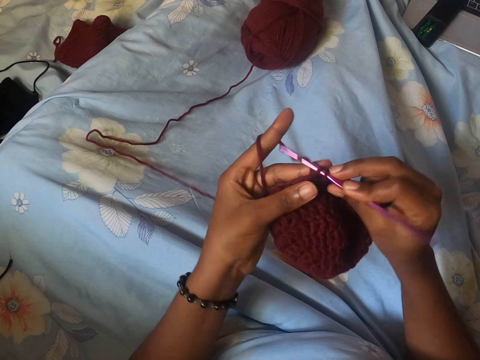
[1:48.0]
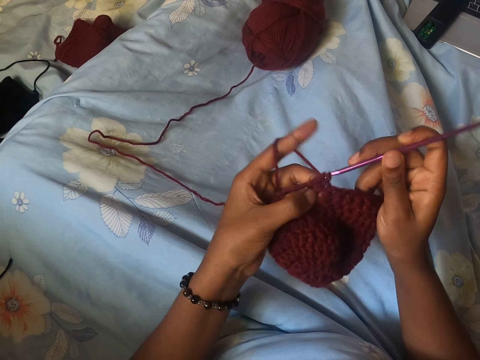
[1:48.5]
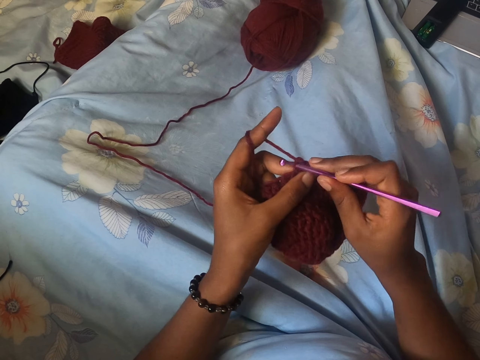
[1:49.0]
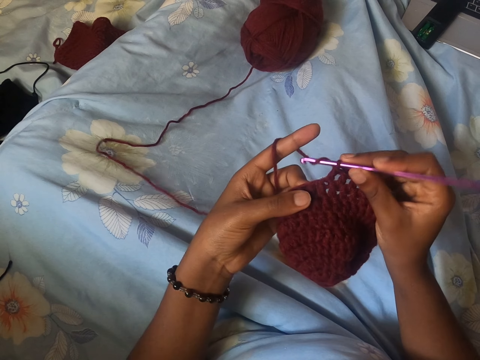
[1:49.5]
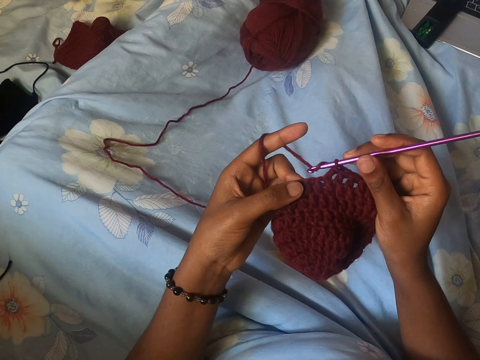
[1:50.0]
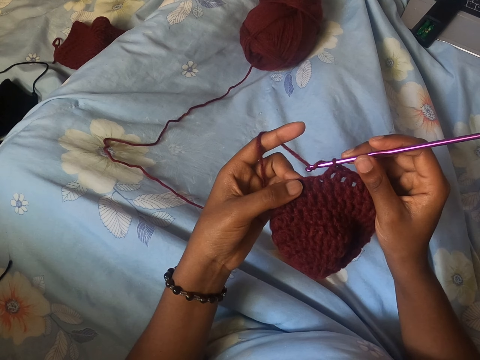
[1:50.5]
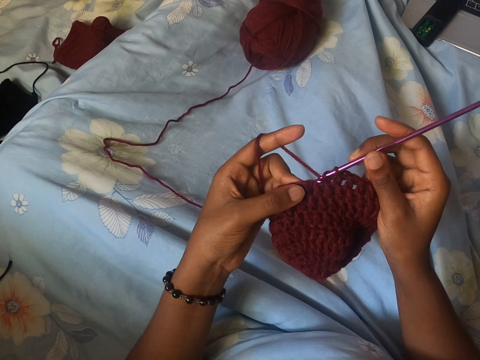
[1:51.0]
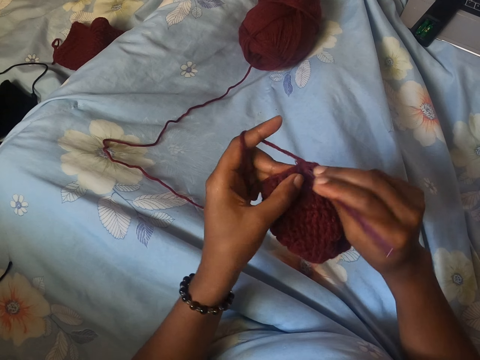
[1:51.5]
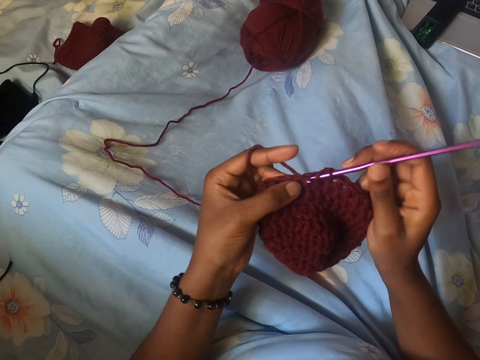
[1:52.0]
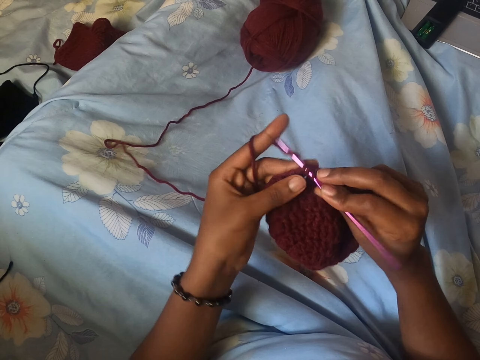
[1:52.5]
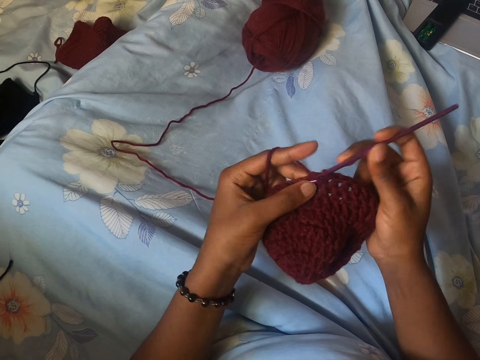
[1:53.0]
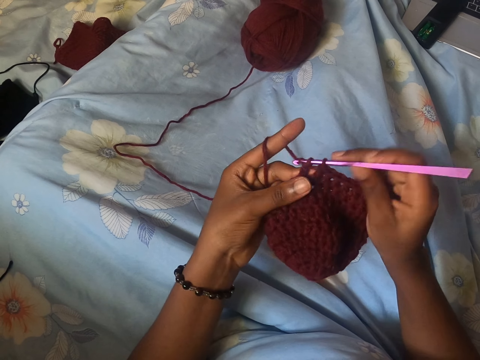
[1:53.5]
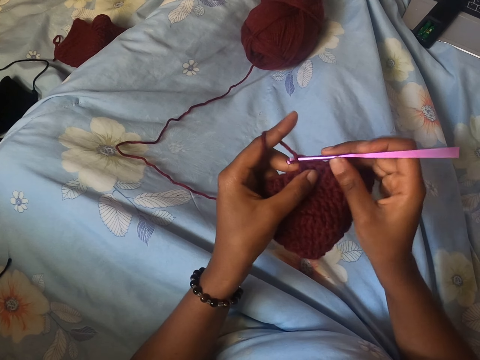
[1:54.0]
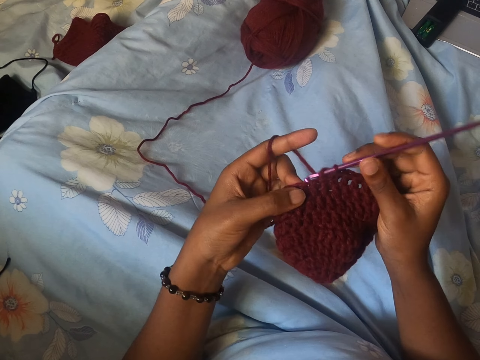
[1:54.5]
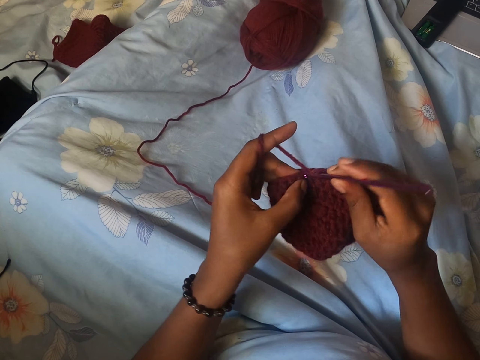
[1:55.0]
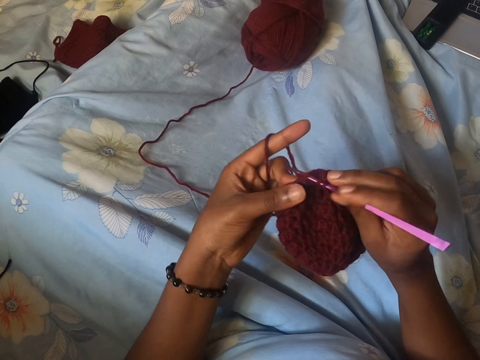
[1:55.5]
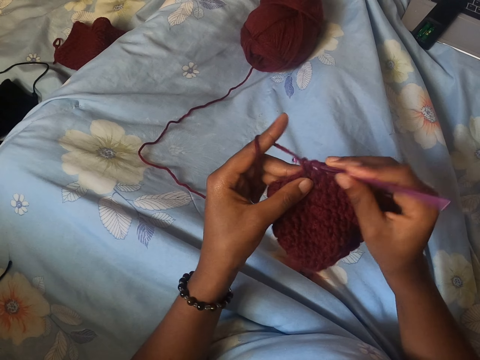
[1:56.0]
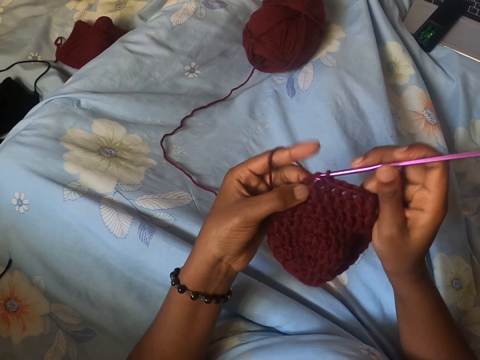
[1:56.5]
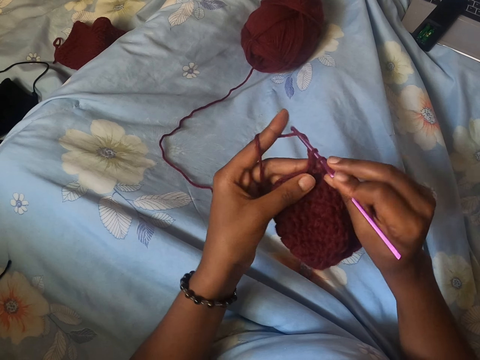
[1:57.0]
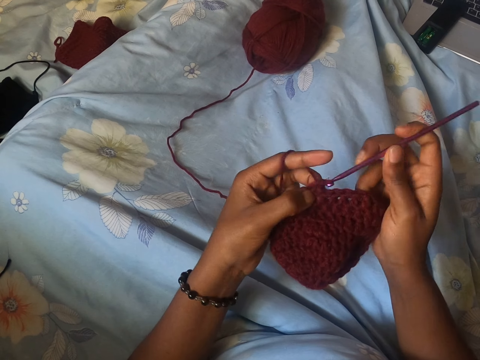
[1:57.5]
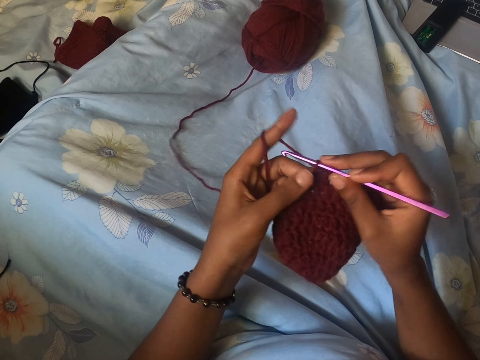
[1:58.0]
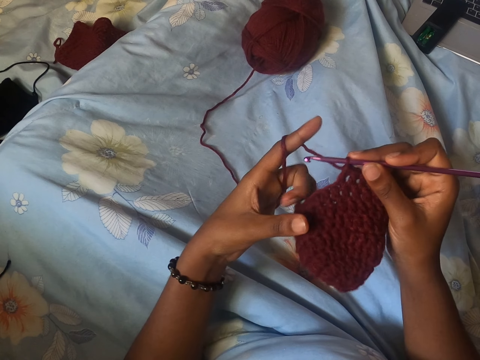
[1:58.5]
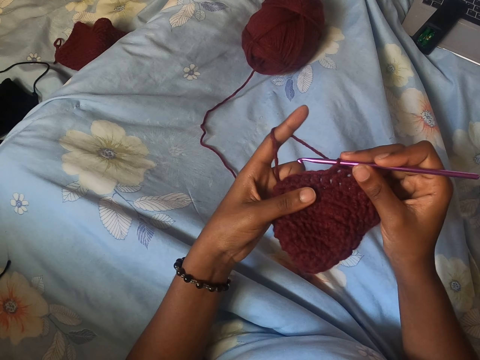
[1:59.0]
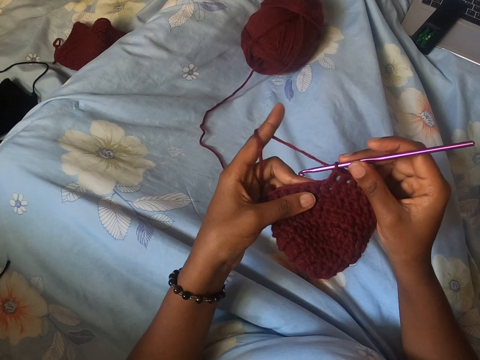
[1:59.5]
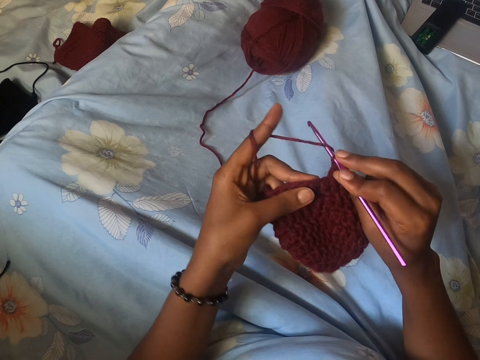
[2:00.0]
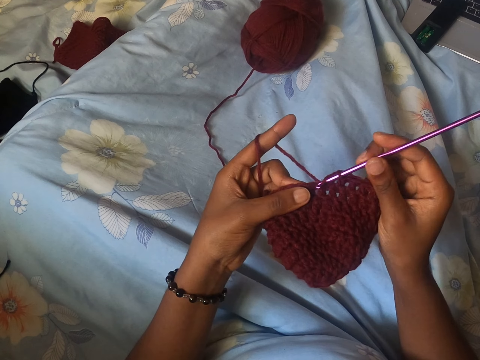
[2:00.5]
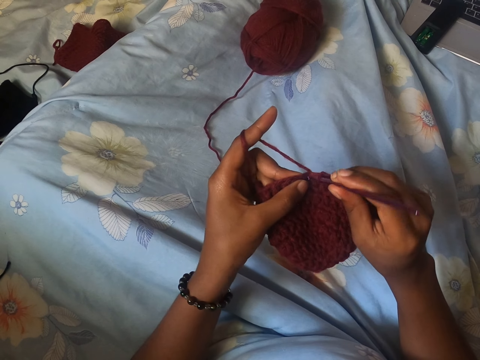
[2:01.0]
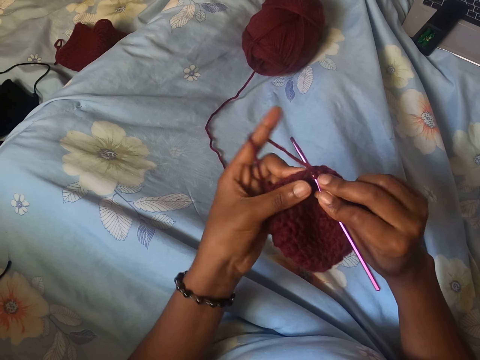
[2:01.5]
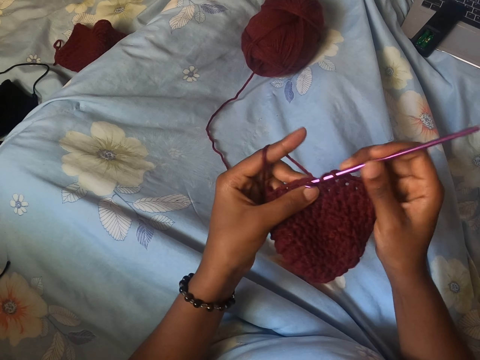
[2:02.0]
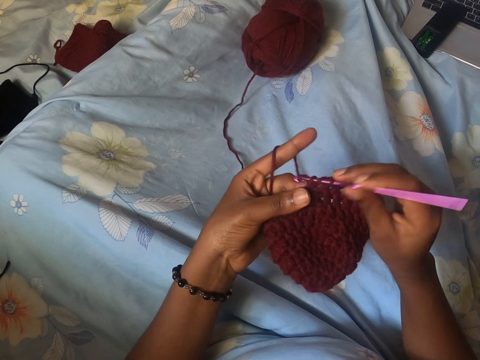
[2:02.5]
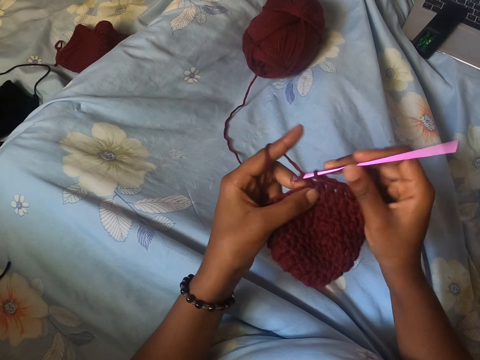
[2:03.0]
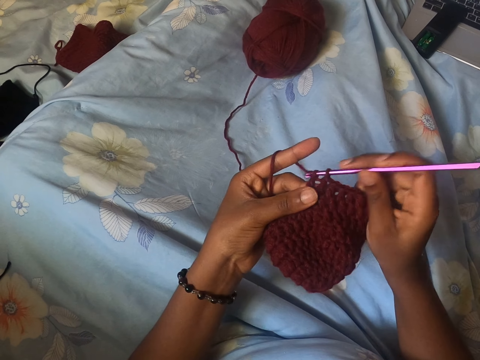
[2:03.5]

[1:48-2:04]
The camera wearer knits using a crochet needle. They check the crochet. They knit using the crochet needle. They check the crochet.

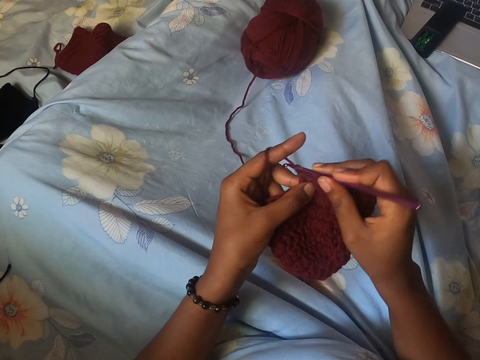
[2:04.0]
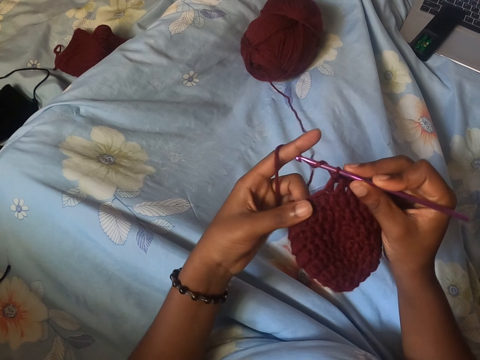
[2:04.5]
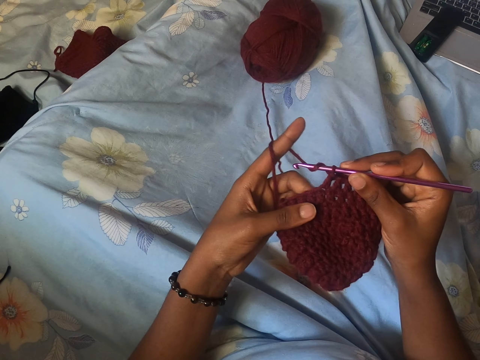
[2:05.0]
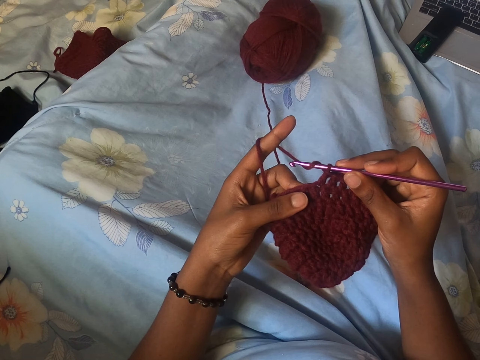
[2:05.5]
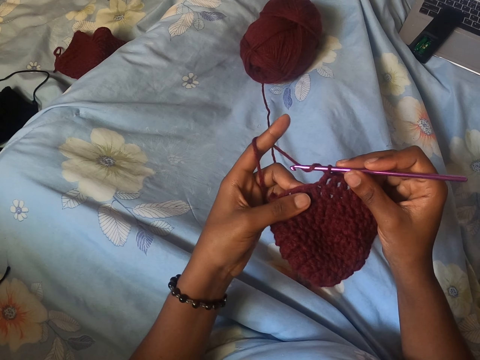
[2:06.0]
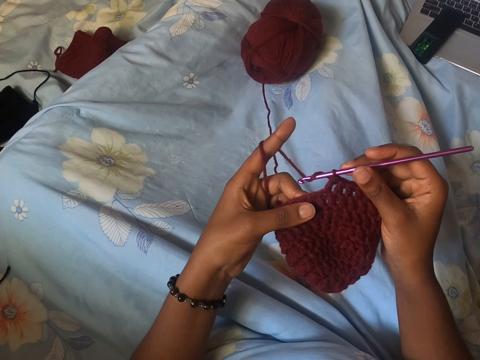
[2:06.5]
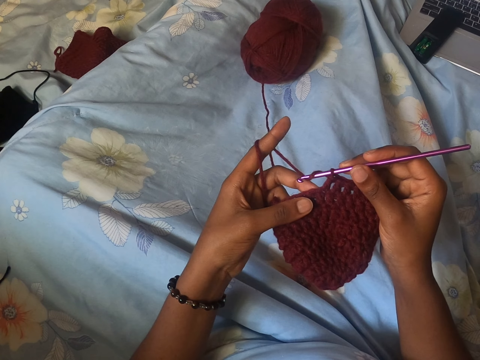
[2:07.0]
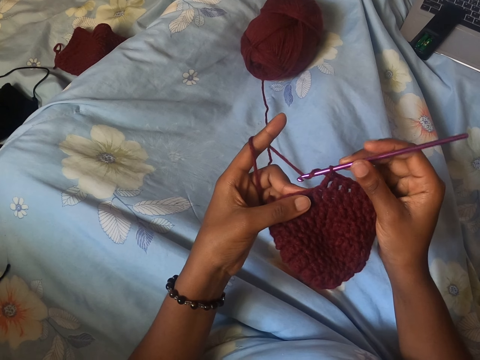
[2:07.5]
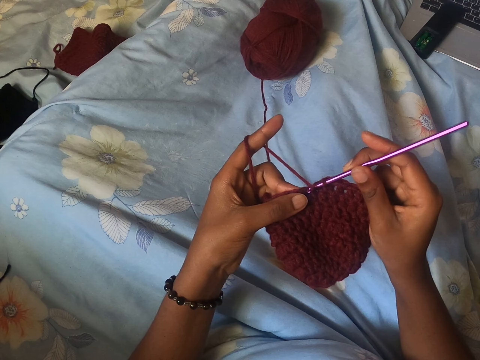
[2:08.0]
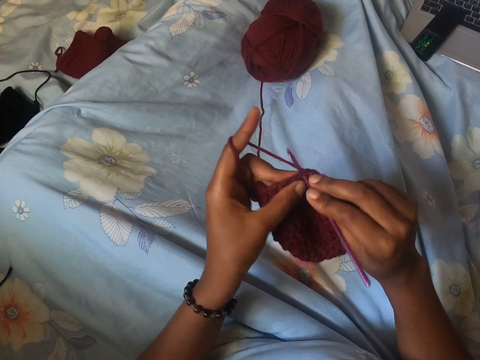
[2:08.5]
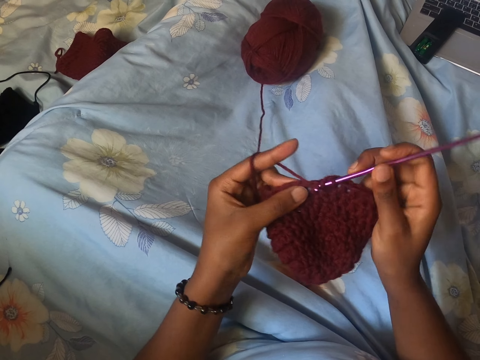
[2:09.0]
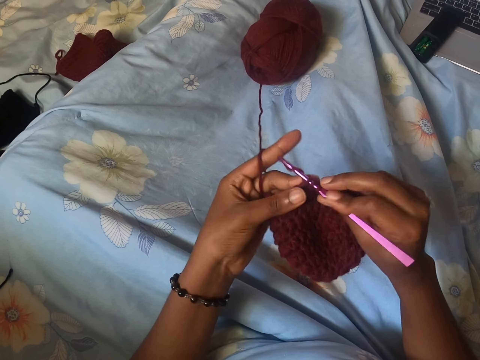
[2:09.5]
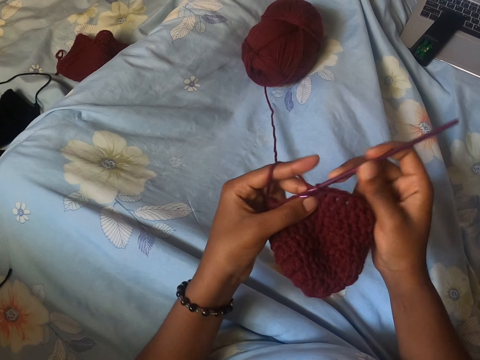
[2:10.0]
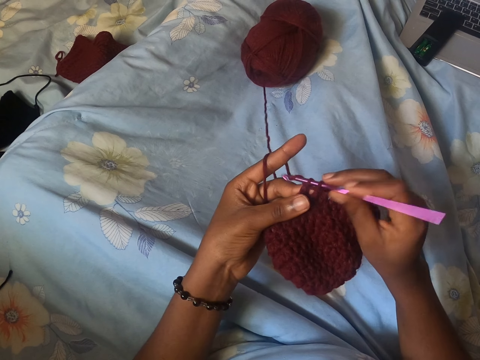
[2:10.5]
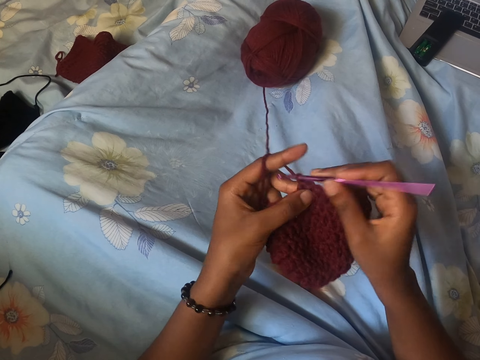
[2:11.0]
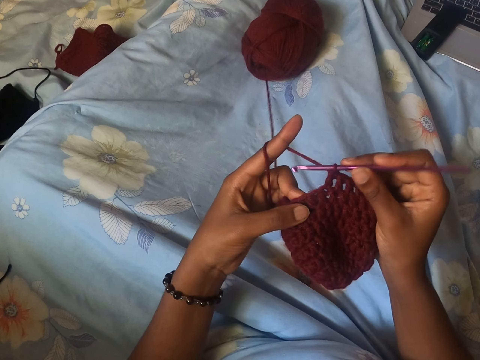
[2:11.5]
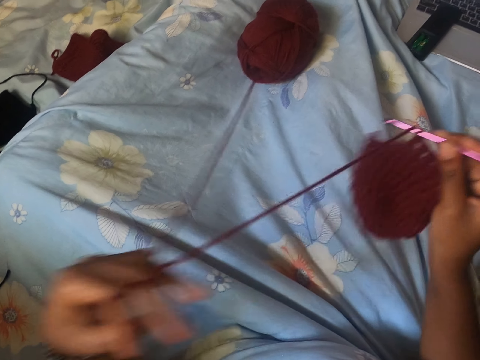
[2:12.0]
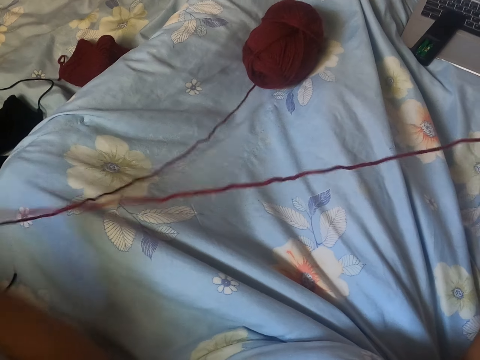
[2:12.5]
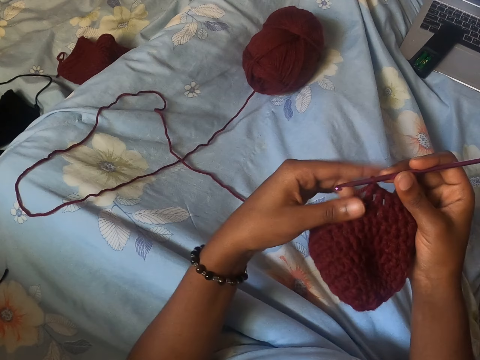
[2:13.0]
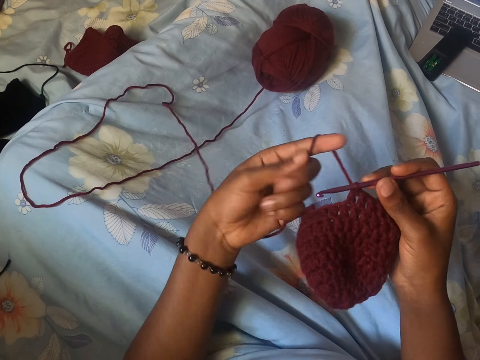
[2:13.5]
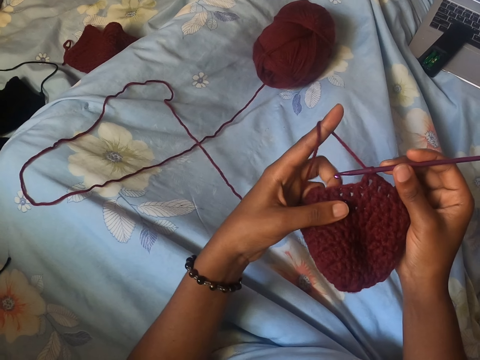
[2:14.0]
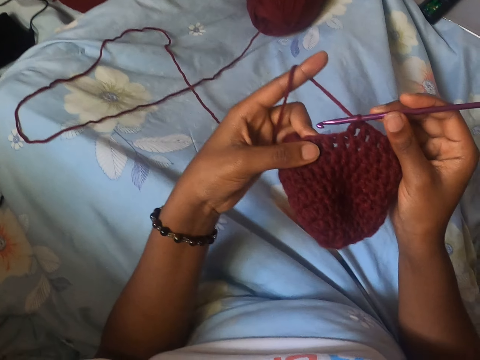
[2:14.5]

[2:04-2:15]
The camera wearer knits using a crochet needle. She checks the crochet. She knits using the crochet needle. She holds the yarn in her right hand. She loosens the ball of yarn on the bed with her left hand. She holds the yarn in both hands. She pulls the crochet thread. She wraps the yarn around the forefinger of her left hand.
